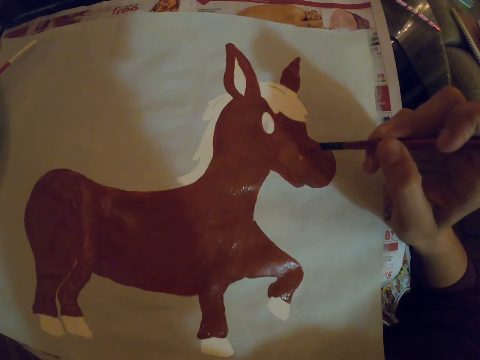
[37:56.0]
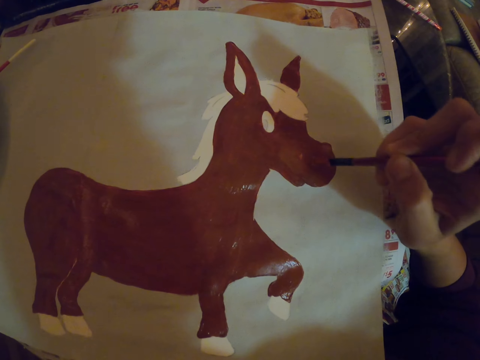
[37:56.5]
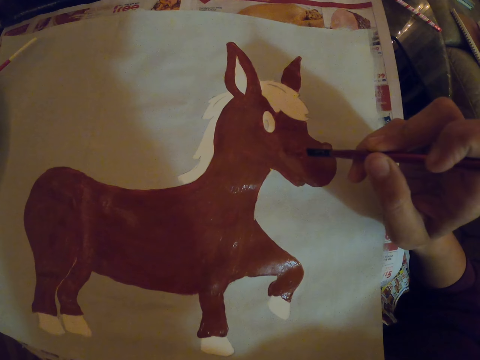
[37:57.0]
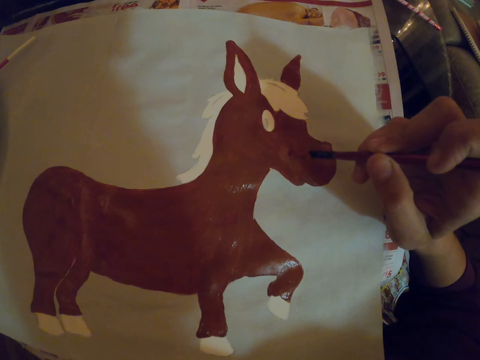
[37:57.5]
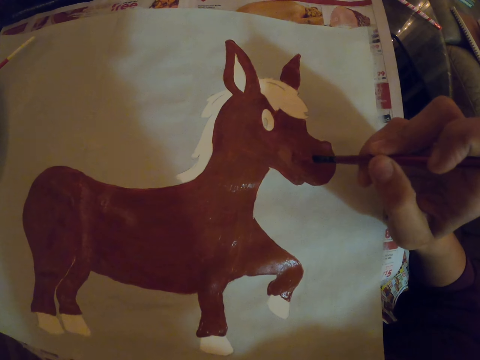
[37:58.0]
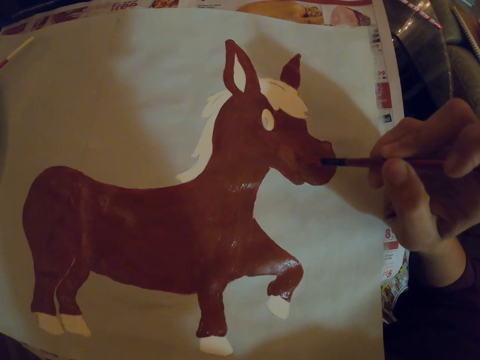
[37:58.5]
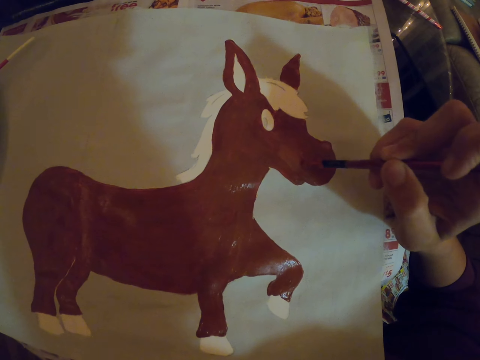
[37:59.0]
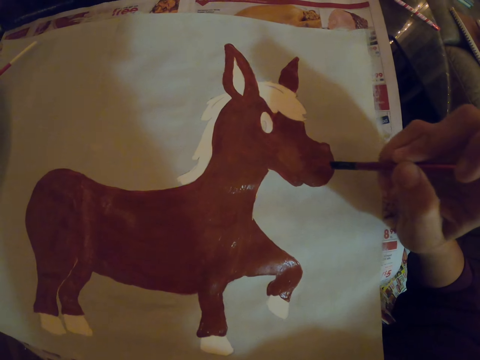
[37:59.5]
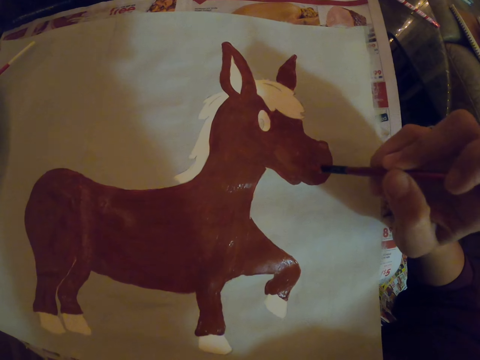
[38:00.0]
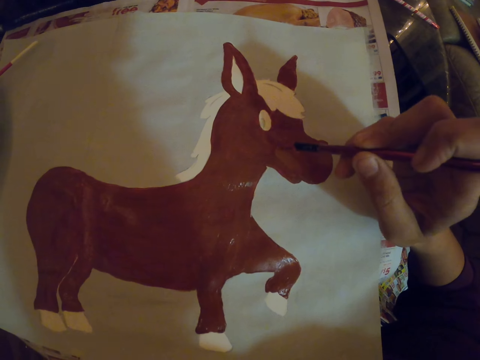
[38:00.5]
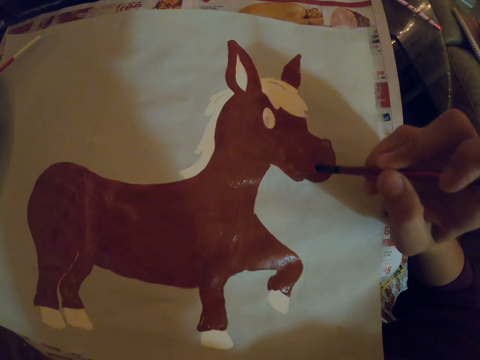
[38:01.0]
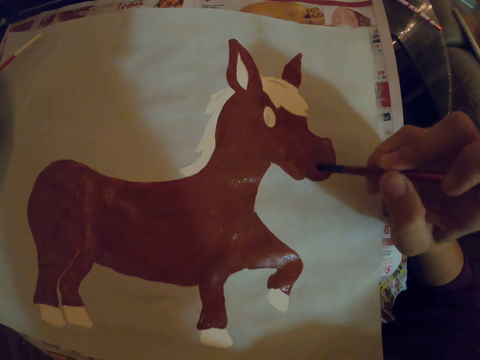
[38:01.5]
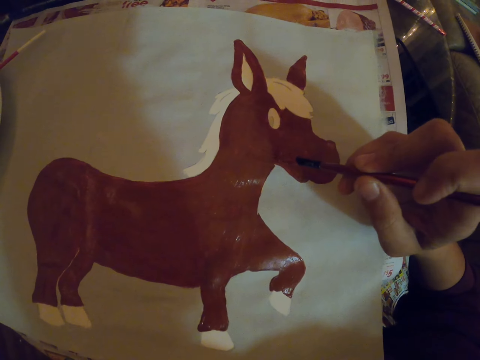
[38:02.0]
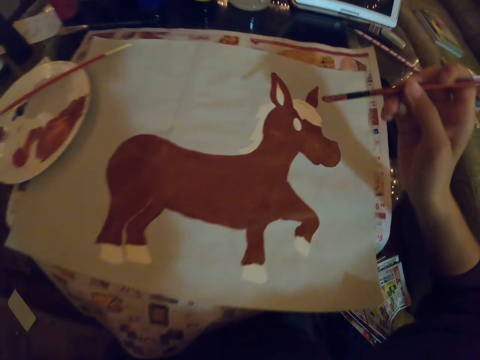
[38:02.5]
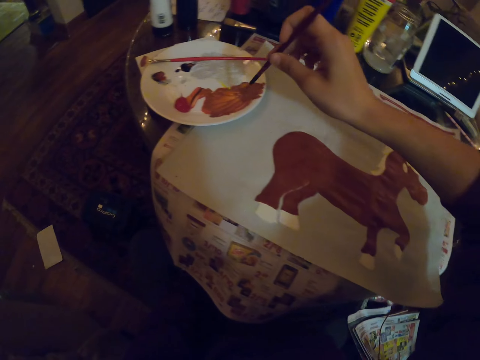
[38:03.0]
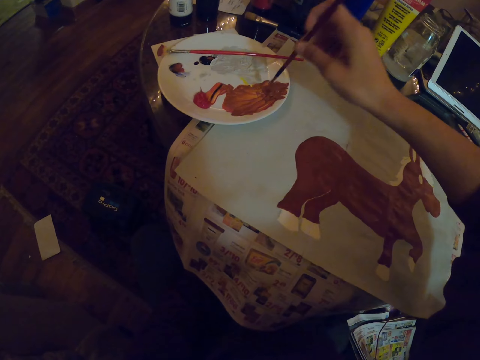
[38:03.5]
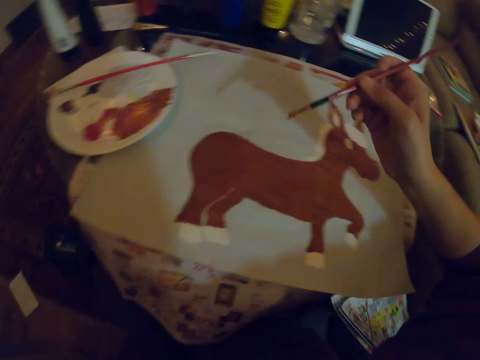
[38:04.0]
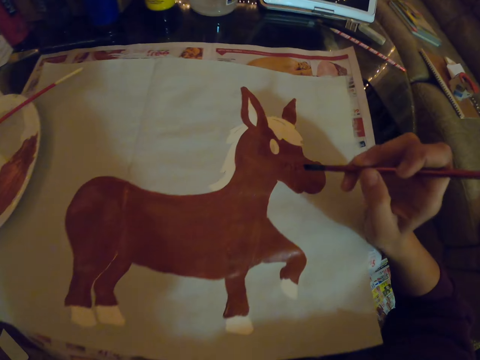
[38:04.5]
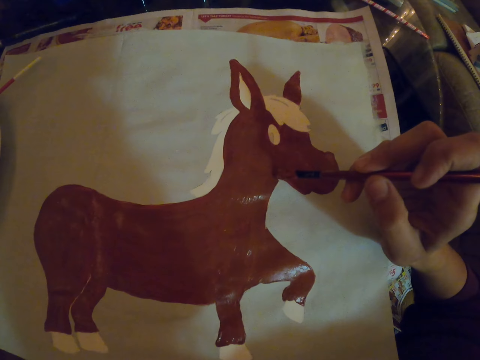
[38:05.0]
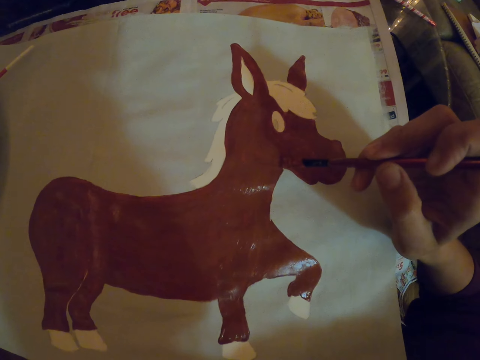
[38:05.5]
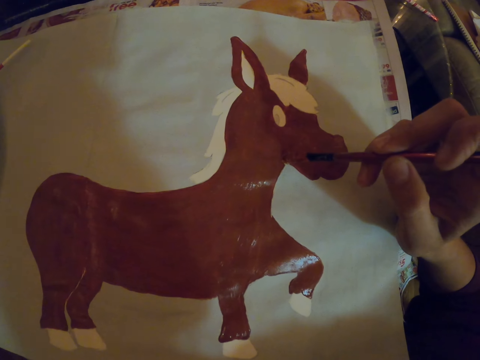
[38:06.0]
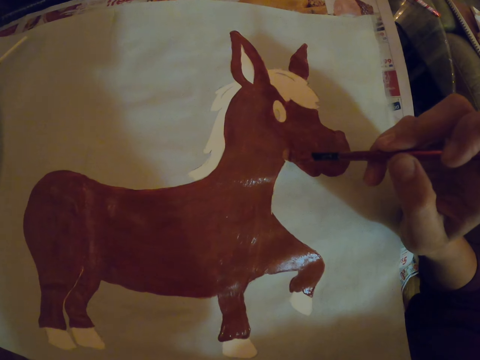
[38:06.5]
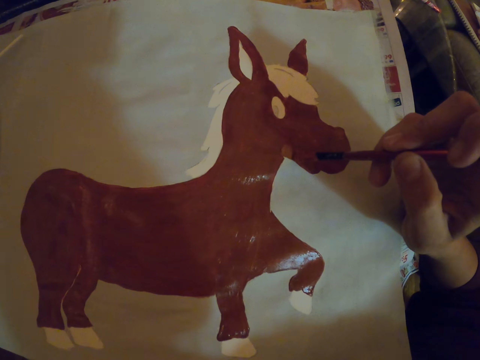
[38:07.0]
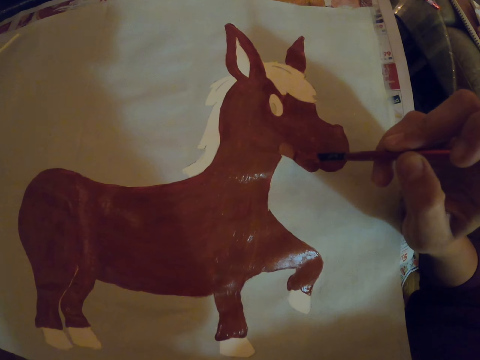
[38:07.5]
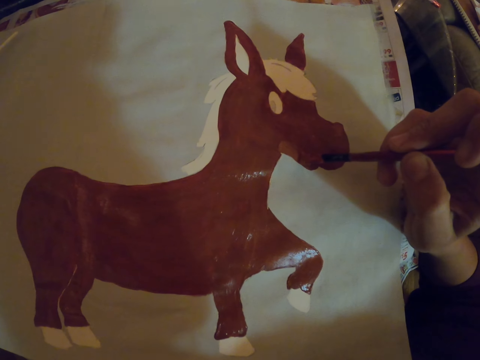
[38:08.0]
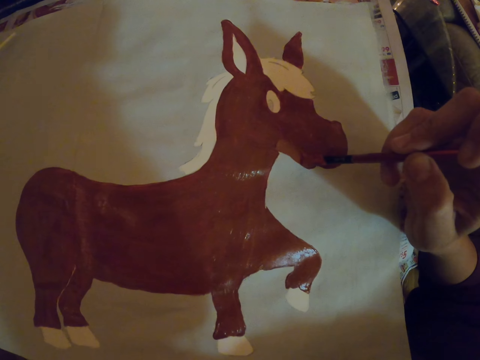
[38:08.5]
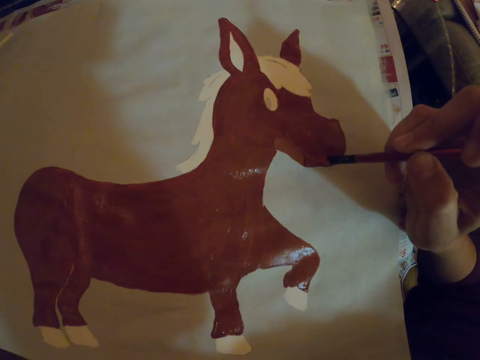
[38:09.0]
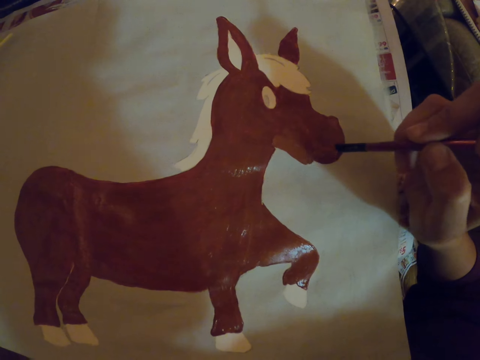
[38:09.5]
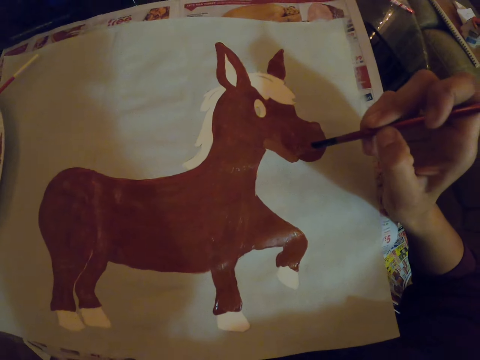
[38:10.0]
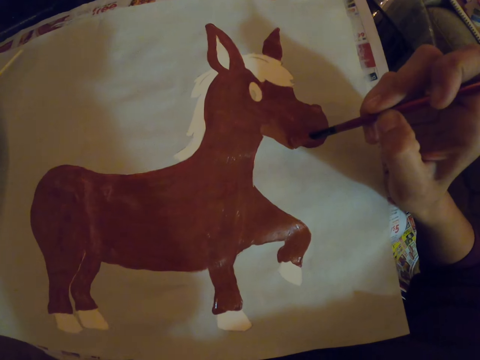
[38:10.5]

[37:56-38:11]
The camera wearer dips a paint brush in the paint. They paint on a paper with the paint brush.

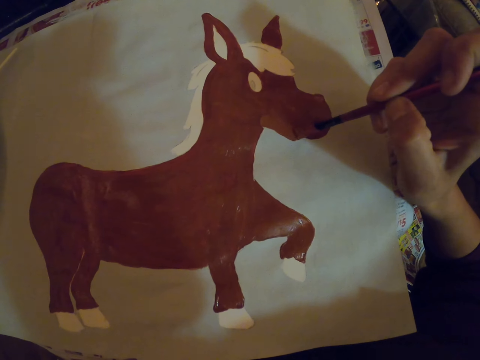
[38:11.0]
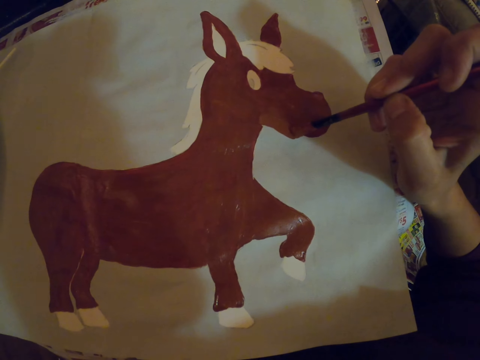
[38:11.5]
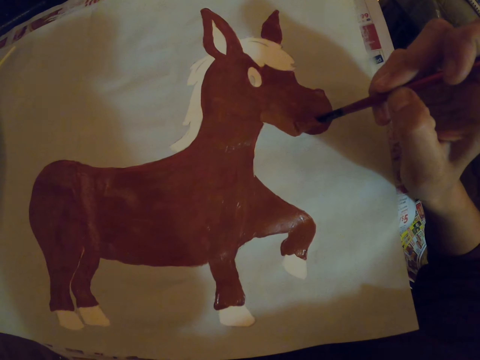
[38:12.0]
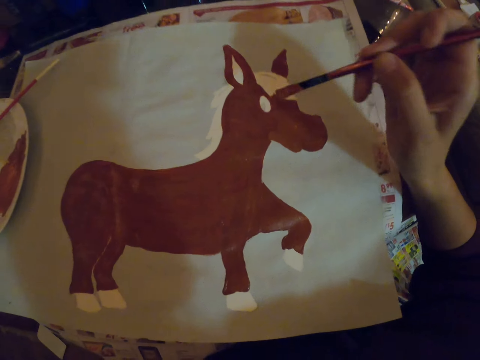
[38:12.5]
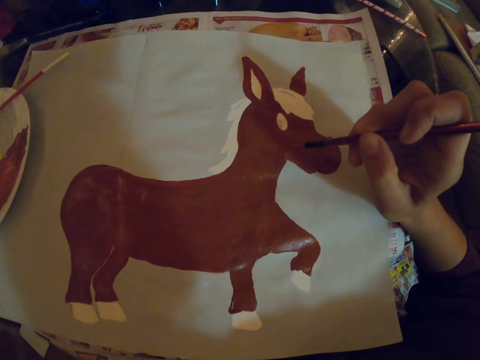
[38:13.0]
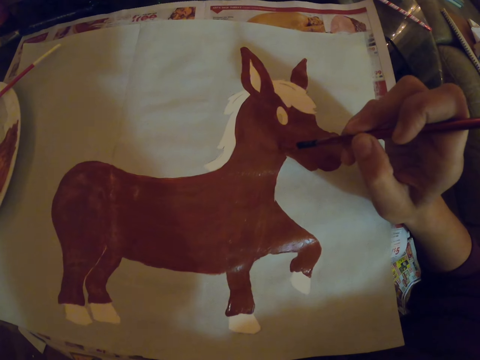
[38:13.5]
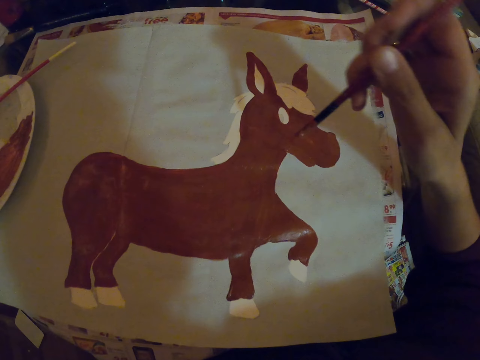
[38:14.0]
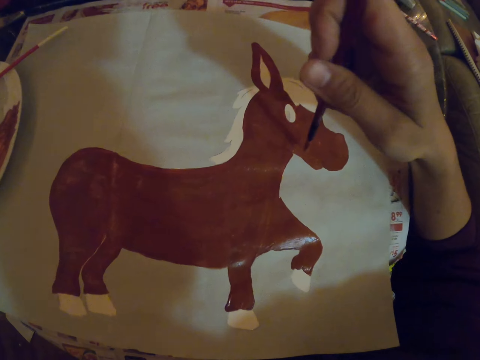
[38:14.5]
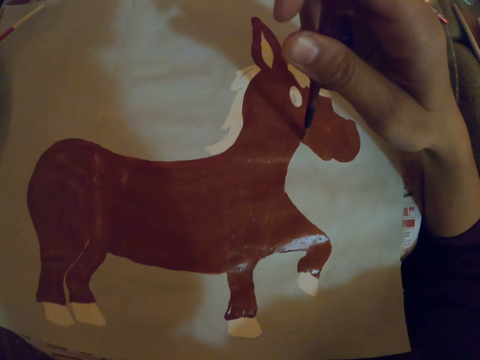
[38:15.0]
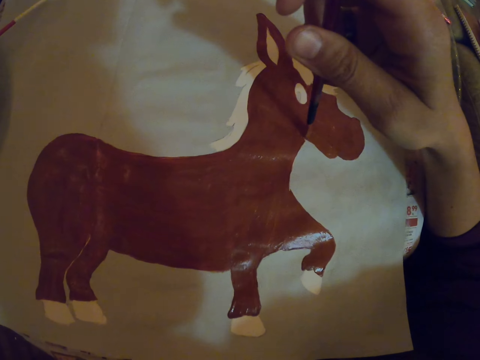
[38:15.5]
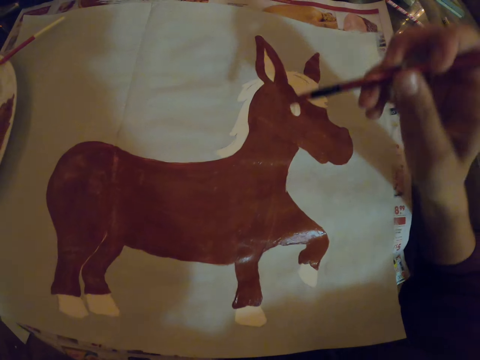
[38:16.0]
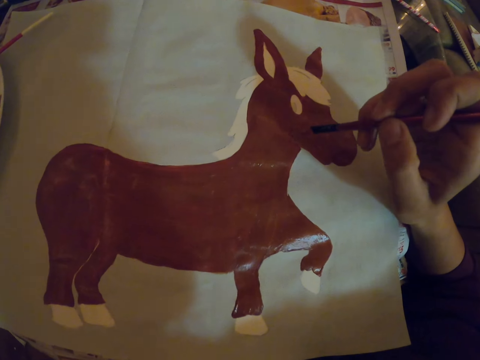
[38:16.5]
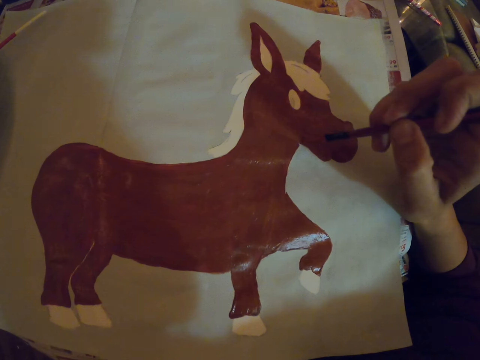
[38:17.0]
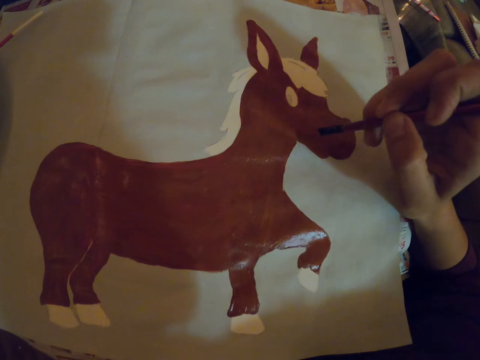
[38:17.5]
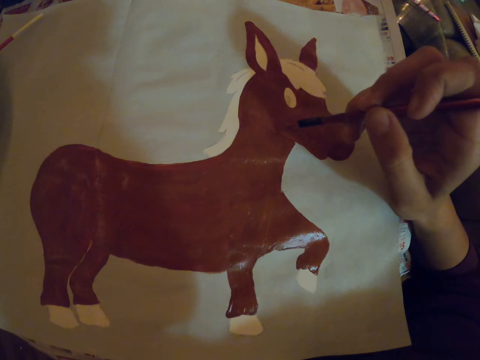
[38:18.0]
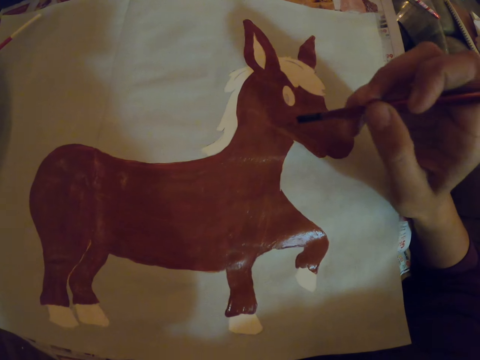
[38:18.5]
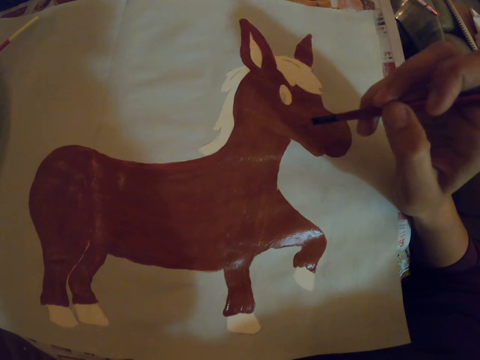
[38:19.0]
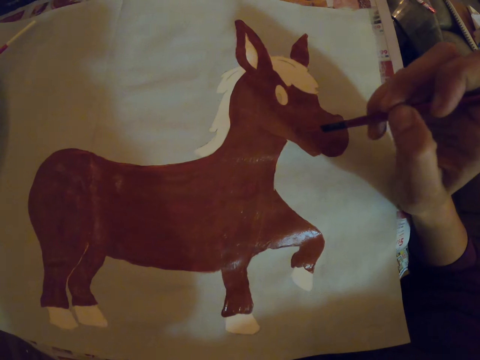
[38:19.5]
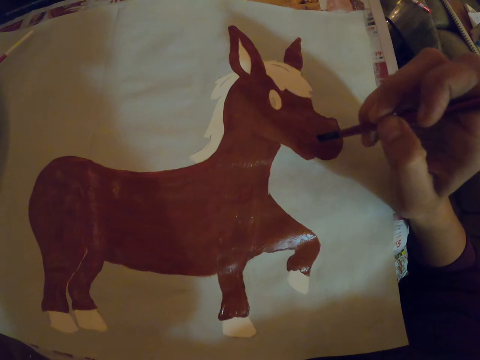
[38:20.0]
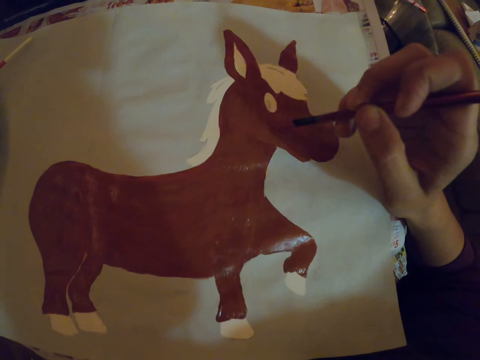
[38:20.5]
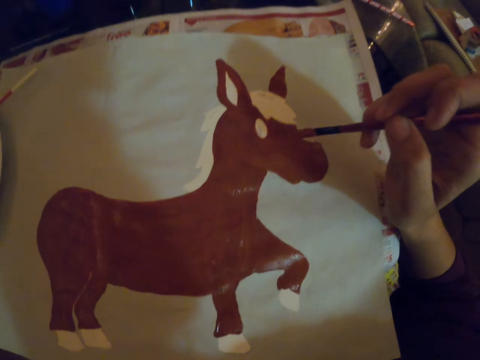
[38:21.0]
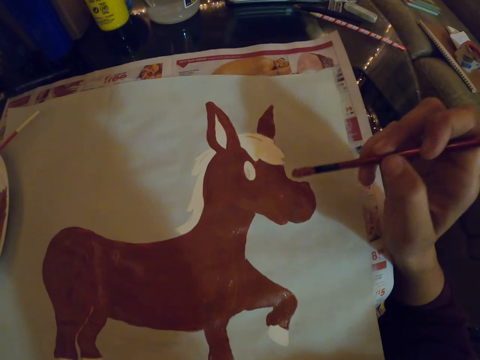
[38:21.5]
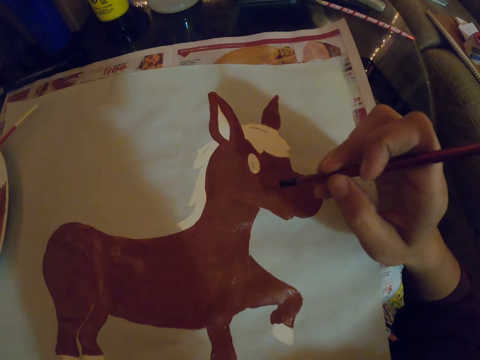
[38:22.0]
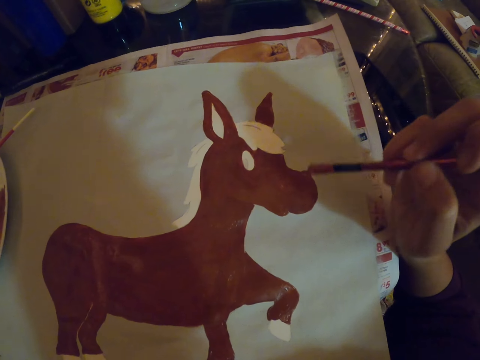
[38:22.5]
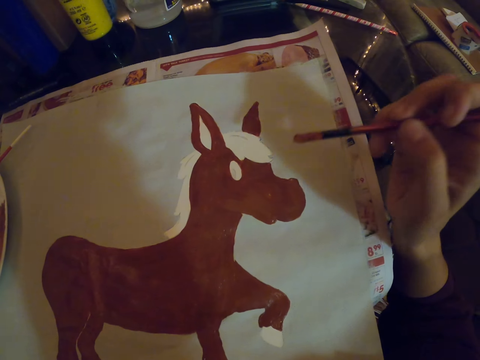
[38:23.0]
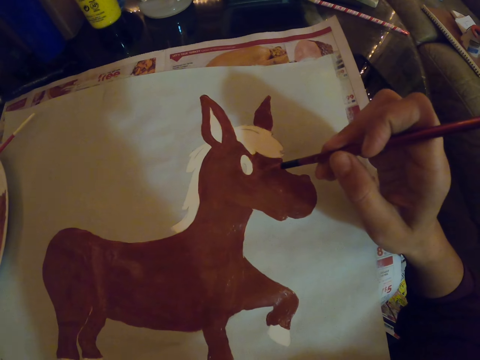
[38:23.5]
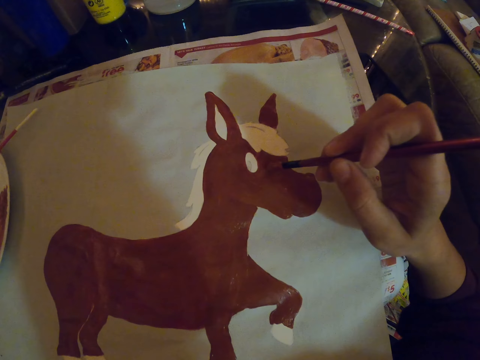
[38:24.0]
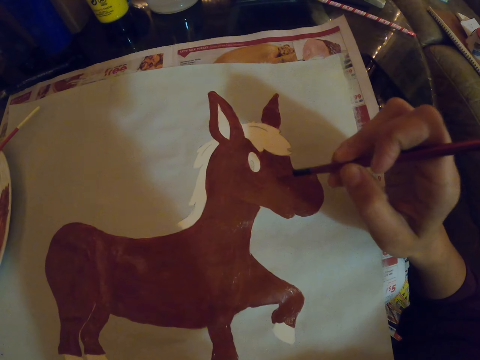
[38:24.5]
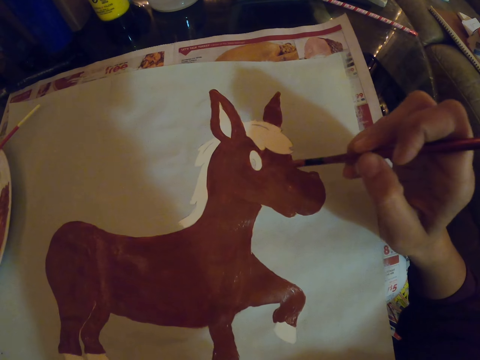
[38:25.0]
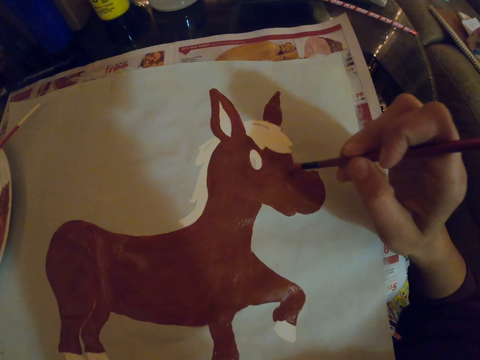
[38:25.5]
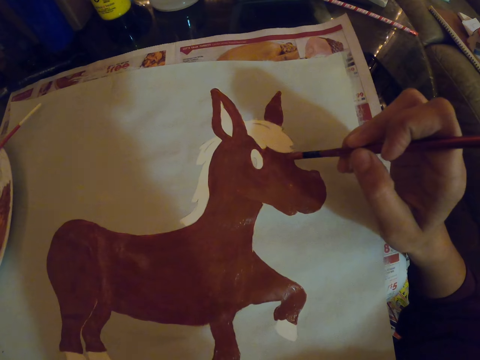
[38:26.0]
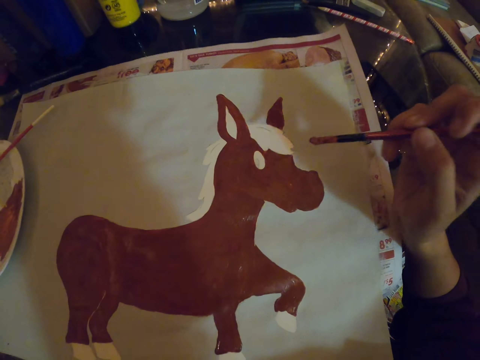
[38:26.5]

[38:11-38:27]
The camera wearer lifts hands and paints with a paint brush.
